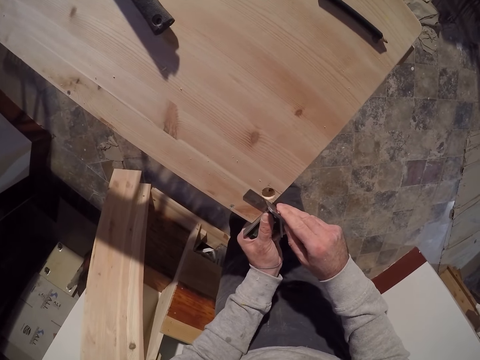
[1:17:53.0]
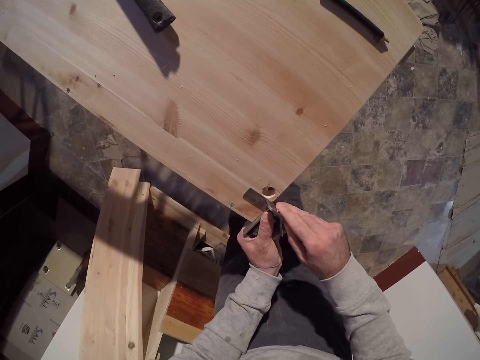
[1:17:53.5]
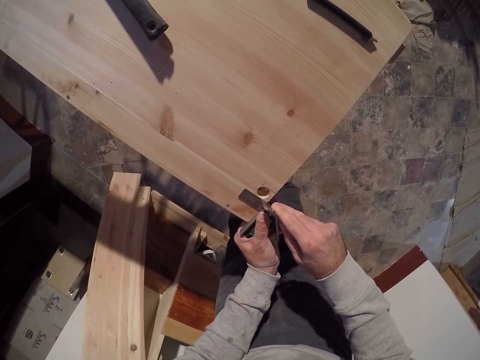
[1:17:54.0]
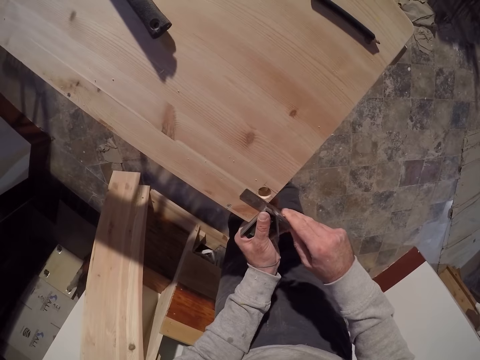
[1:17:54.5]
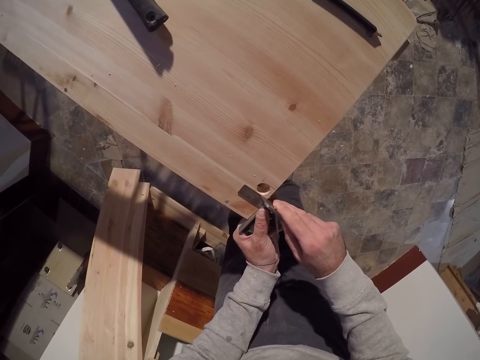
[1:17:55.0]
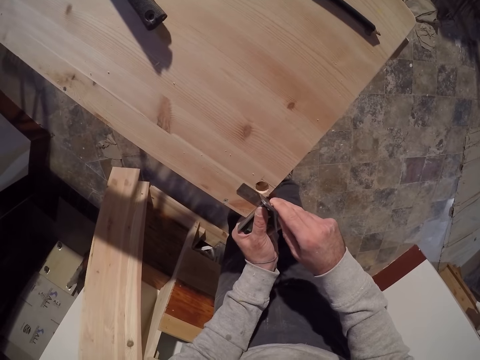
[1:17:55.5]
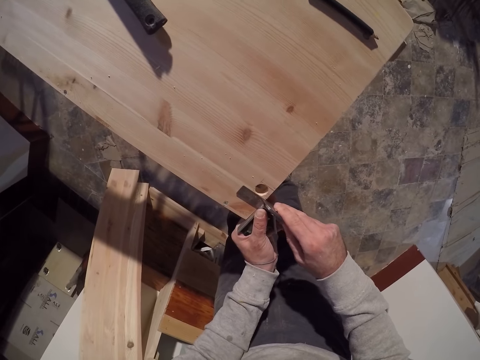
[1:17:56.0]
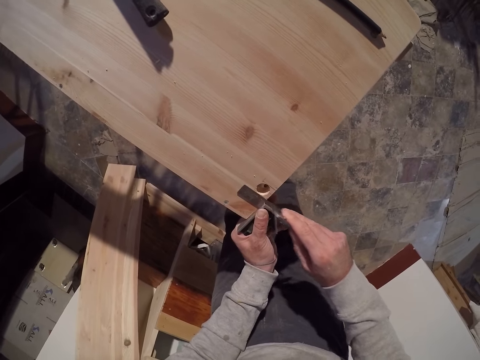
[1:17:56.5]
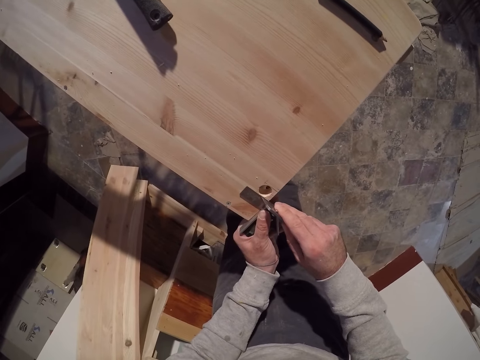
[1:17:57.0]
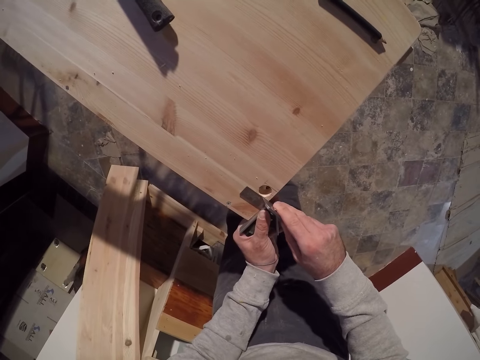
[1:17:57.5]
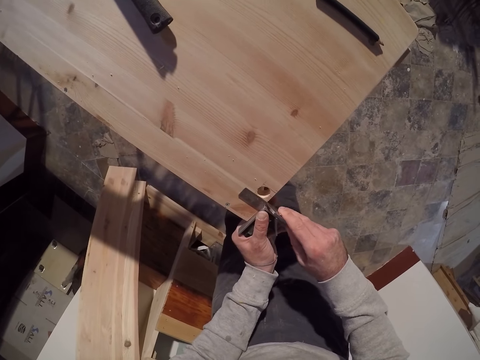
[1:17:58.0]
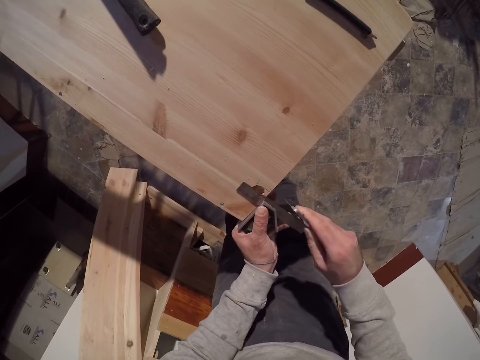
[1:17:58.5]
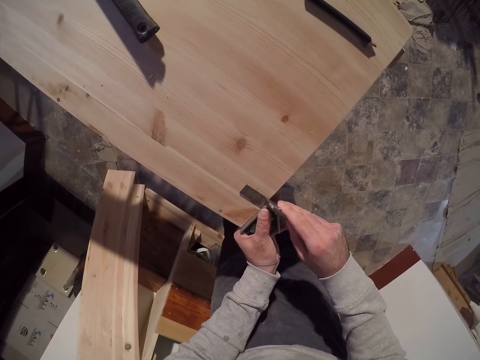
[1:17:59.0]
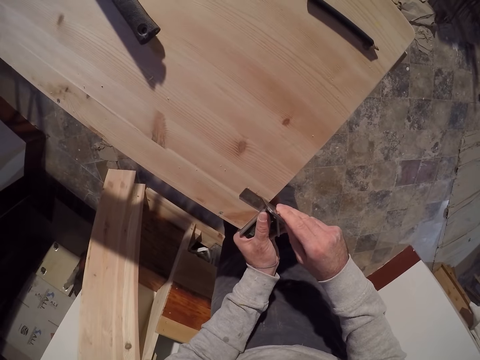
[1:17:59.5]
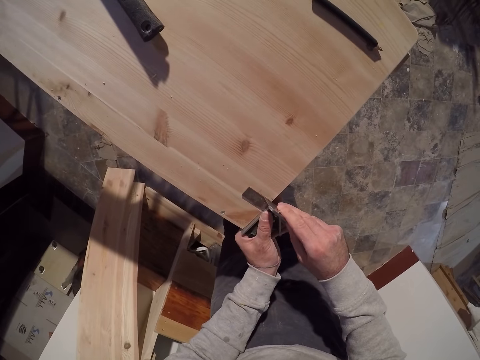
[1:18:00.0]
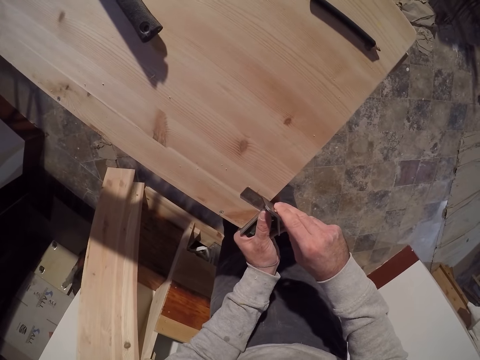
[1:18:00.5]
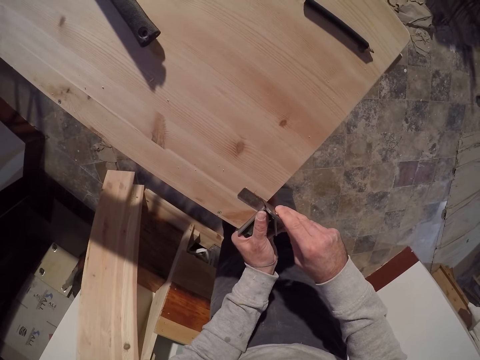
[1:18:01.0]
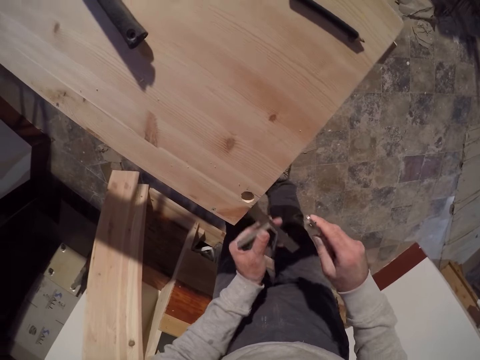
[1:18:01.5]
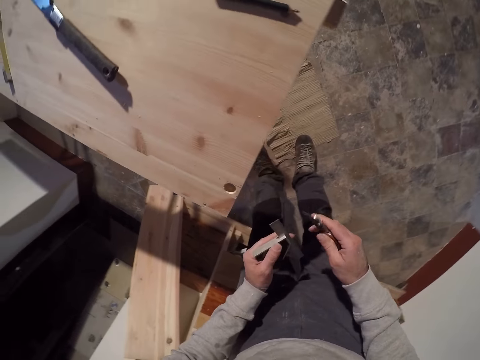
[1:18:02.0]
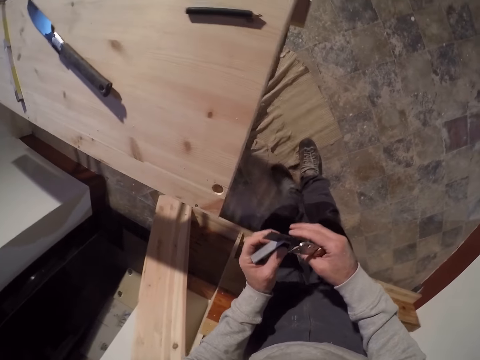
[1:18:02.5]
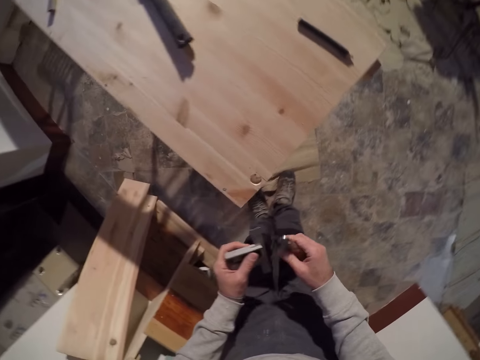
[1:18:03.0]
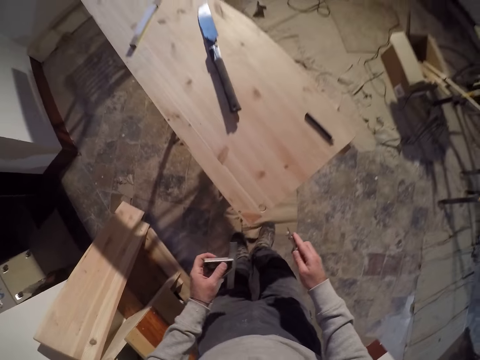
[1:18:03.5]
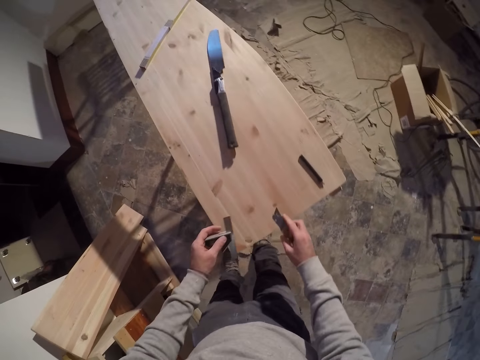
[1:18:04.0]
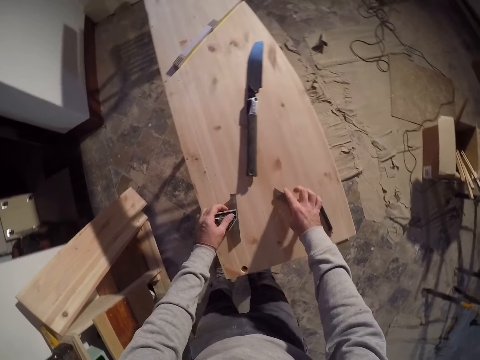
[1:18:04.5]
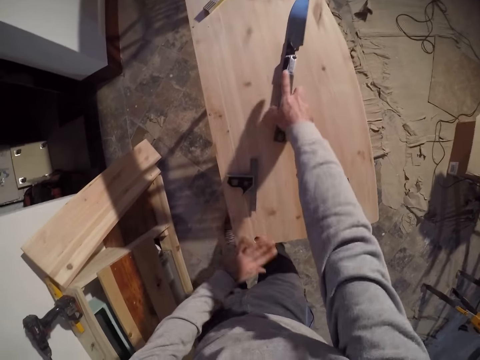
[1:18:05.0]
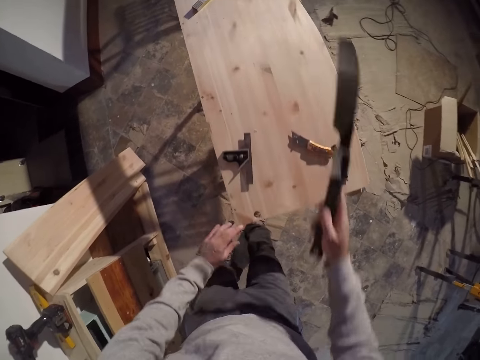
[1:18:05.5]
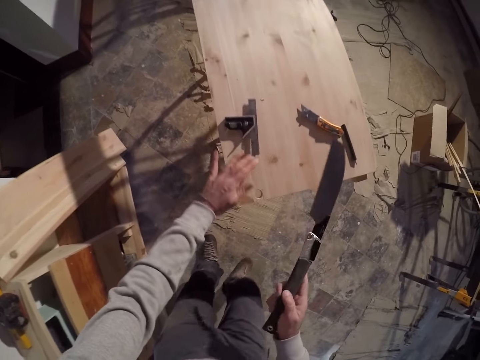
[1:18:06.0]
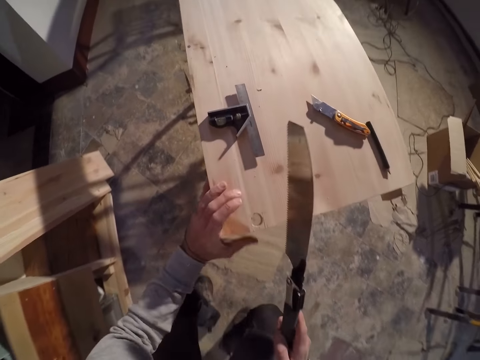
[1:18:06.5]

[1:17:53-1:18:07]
The camera wearer marks the wood with the pen knife in his right hand. He adjusts the vernier caliper on the wood with his left hand. He marks the wood with the pen knife in his right hand. He looks at the measuring tape. He drops the pen knife on the wood with his right hand. He drops the vernier caliper on the wood with his right hand. He takes a hand saw from the wood with his right hand.

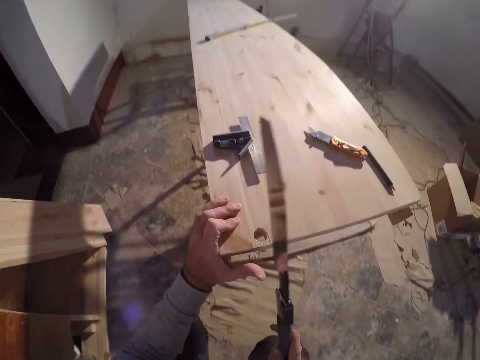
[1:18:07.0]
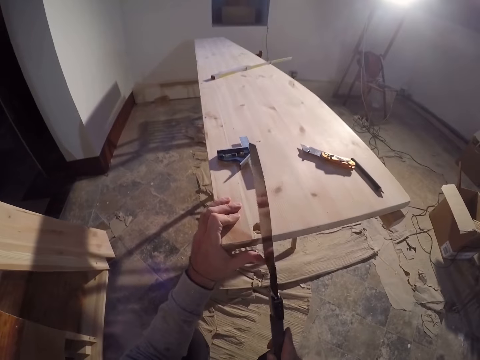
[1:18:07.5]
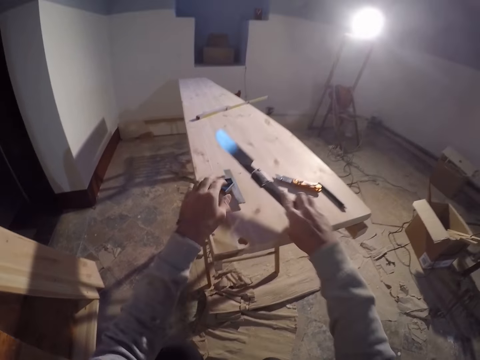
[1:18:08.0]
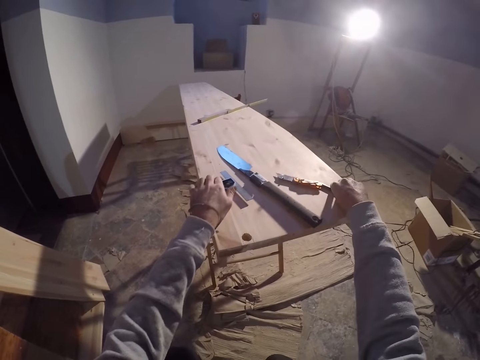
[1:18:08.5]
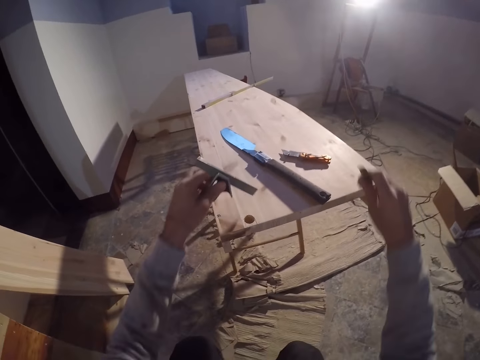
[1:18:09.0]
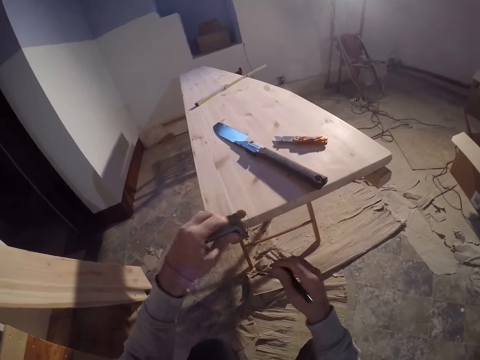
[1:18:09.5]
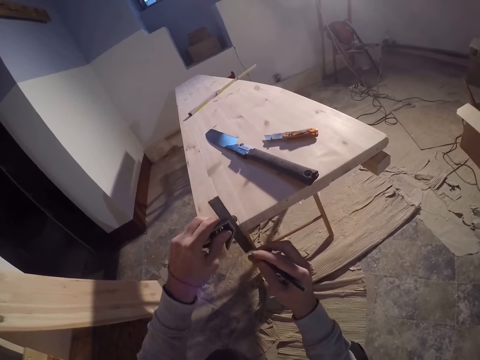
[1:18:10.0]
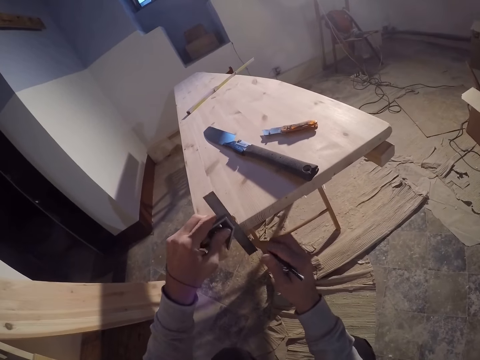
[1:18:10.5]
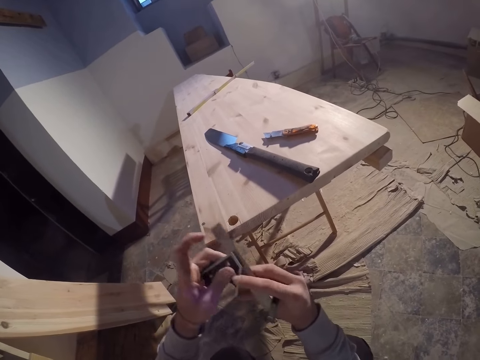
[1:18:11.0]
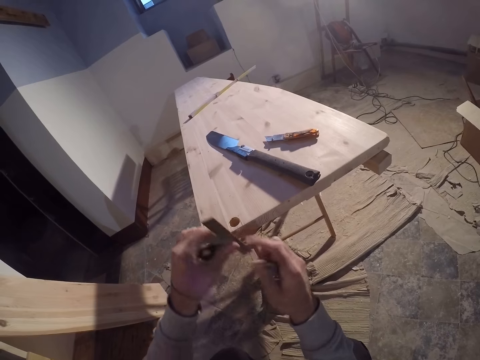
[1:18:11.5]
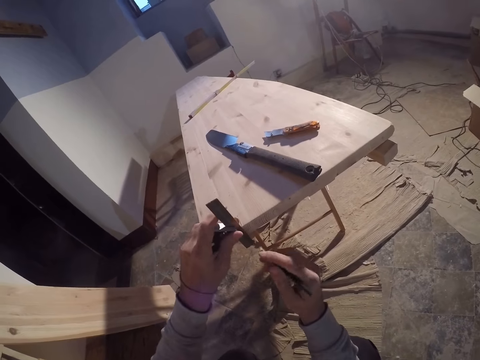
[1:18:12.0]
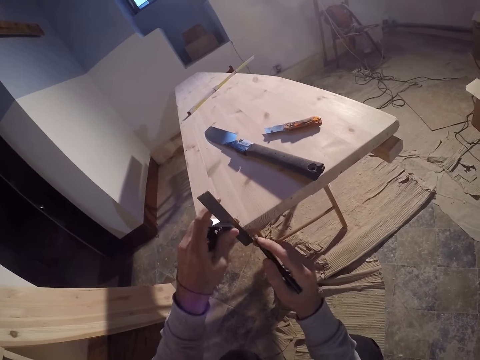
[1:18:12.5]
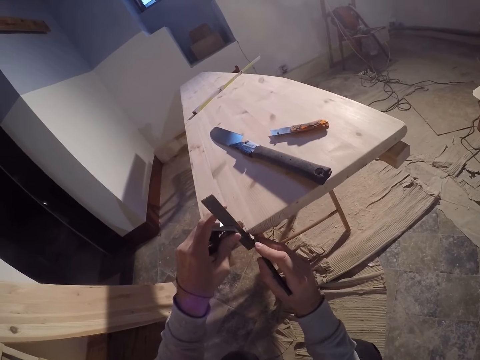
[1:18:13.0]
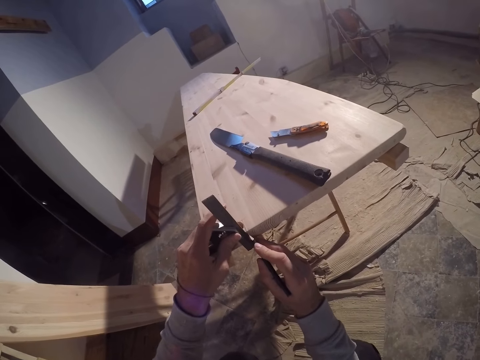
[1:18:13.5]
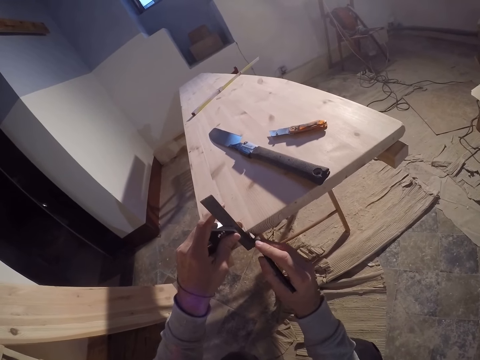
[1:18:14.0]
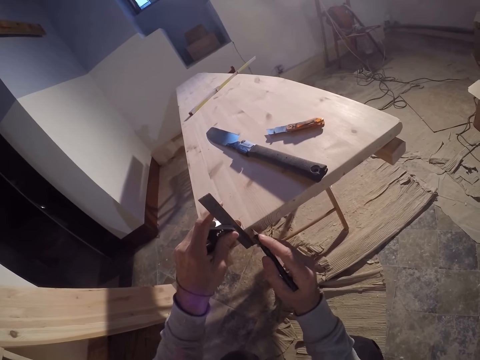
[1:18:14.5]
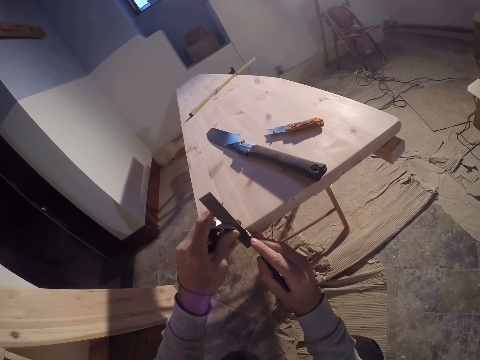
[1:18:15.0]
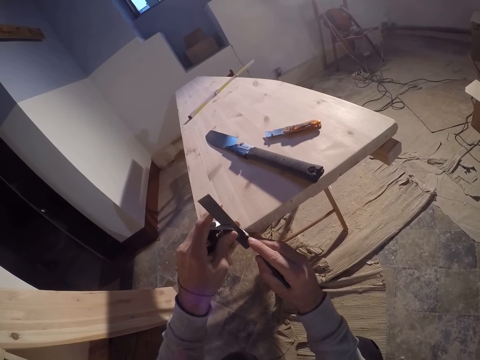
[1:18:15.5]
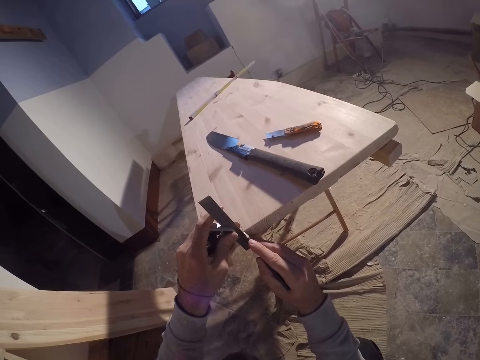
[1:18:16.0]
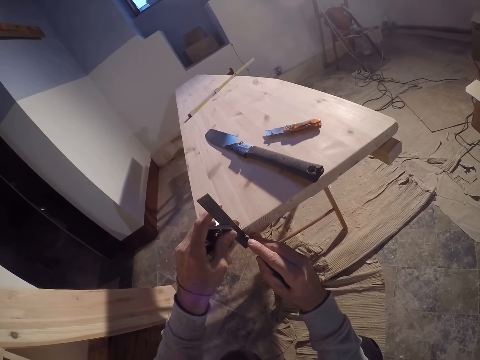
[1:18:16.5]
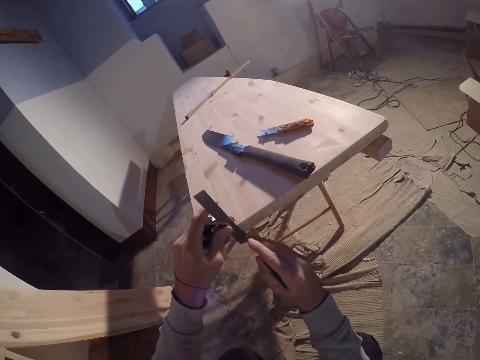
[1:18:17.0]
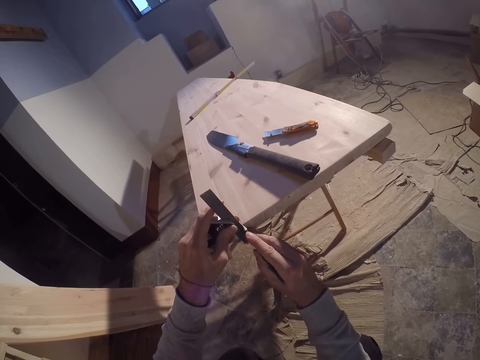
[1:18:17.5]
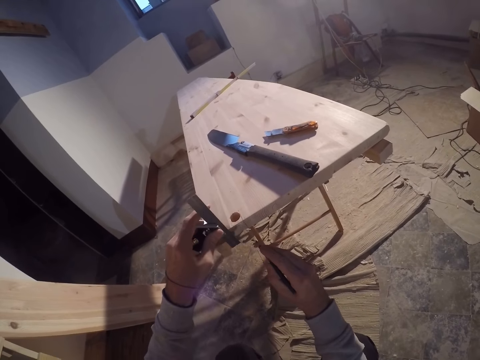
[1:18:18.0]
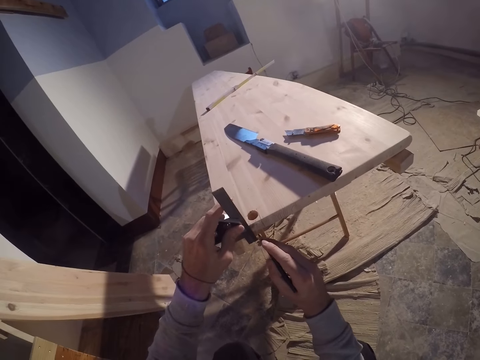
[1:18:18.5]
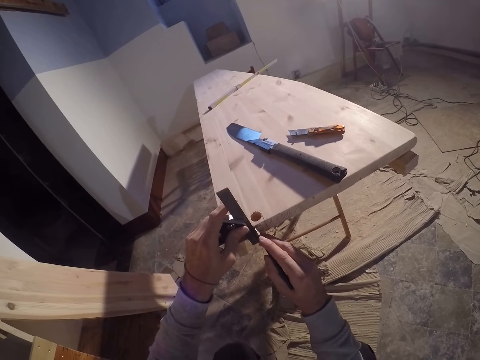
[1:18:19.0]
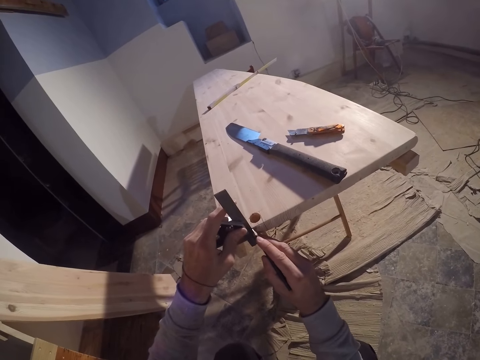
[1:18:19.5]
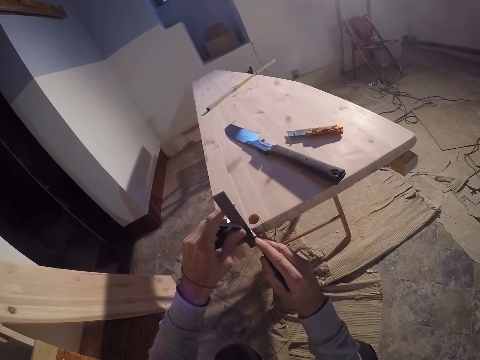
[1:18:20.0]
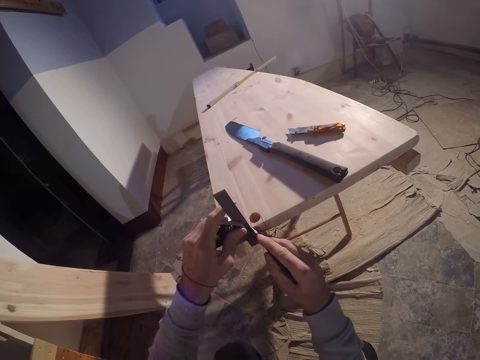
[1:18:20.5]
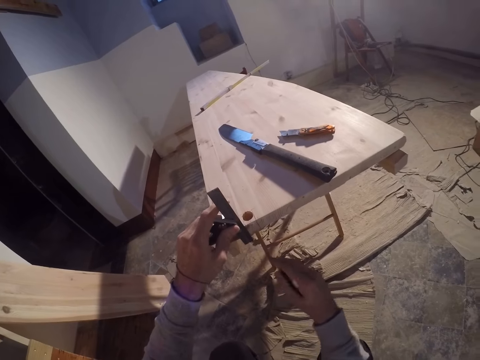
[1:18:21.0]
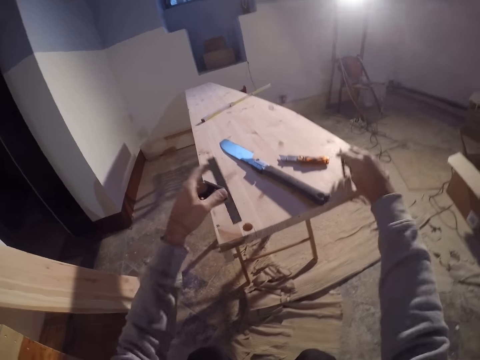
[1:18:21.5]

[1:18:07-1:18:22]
The camera wearer drops the hand saw on the wood with his right hand. He takes the vernier caliper from the wood with his left hand. He takes a pencil from the top of the wood with his left hand. He turns the vernier caliper with both hands. He measures the wood. He places the vernier caliper on the wood with his left hand. He marks the wood with the pencil in his right hand. He adjusts the vernier caliper on the wood with his left hand. He marks the wood with the pencil in his right hand. He drops the pencil on the wood with his right hand. He puts the measuring tape on the table and puts the blade on the table.
